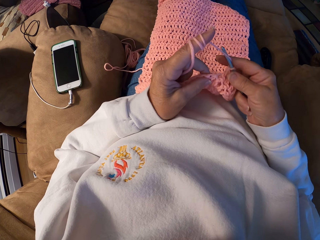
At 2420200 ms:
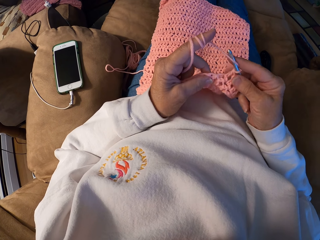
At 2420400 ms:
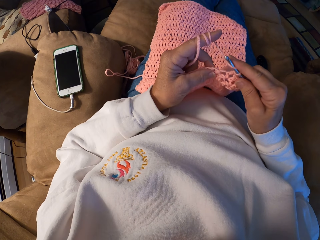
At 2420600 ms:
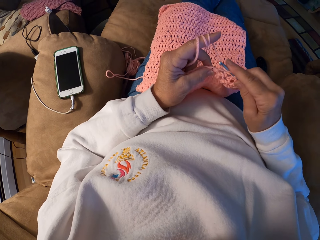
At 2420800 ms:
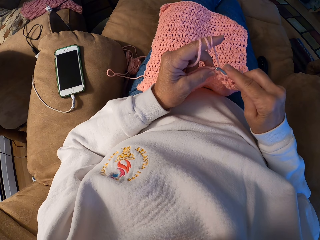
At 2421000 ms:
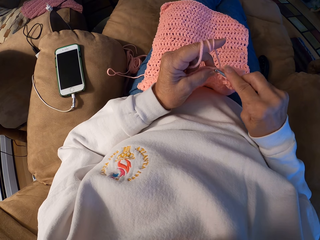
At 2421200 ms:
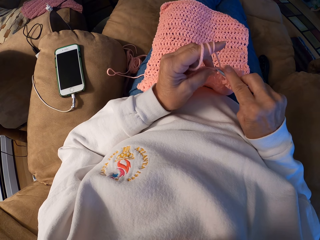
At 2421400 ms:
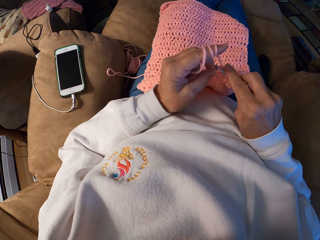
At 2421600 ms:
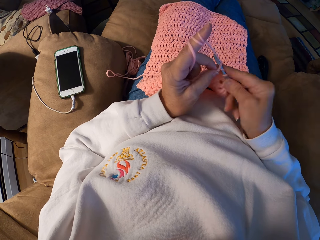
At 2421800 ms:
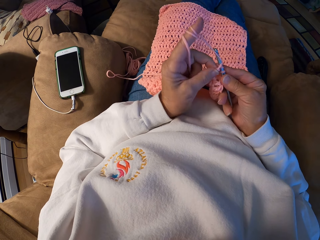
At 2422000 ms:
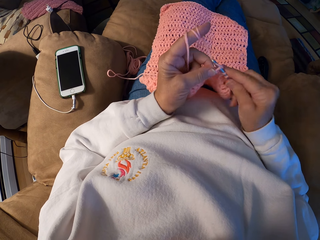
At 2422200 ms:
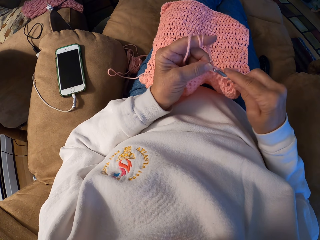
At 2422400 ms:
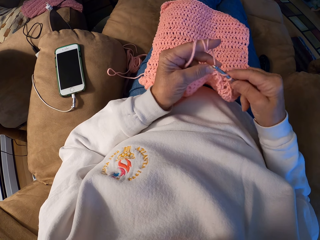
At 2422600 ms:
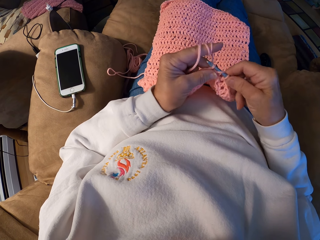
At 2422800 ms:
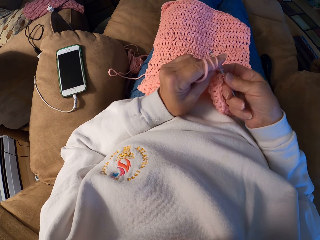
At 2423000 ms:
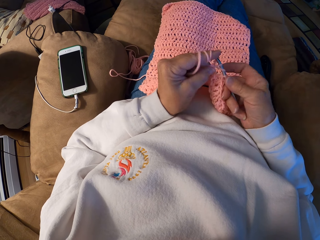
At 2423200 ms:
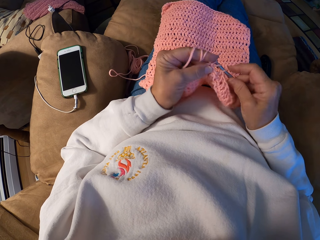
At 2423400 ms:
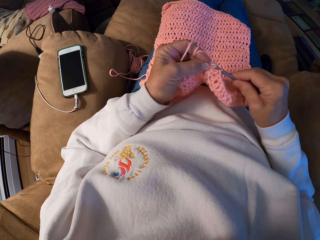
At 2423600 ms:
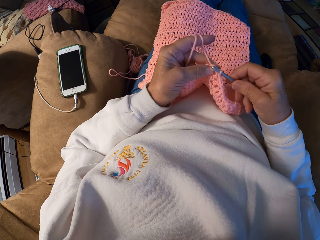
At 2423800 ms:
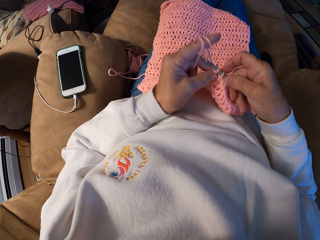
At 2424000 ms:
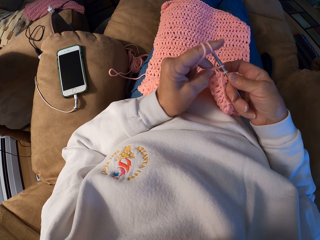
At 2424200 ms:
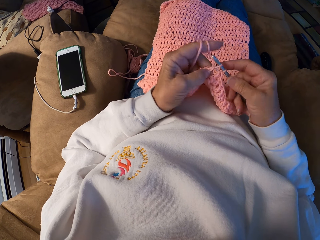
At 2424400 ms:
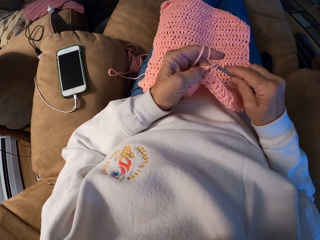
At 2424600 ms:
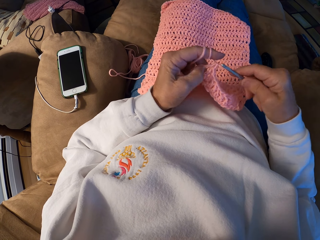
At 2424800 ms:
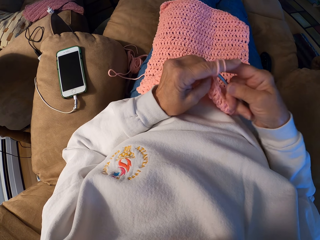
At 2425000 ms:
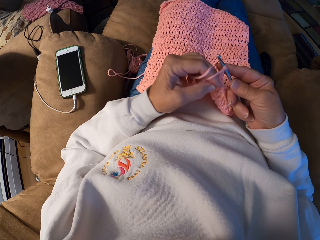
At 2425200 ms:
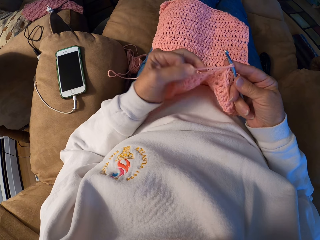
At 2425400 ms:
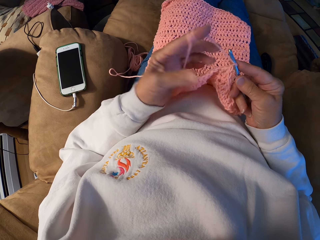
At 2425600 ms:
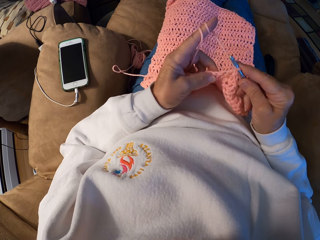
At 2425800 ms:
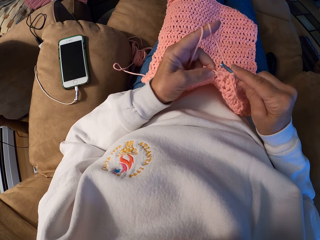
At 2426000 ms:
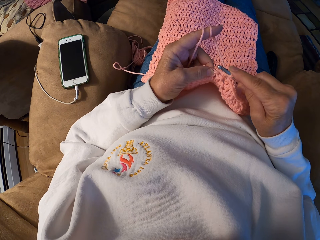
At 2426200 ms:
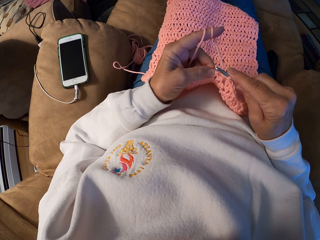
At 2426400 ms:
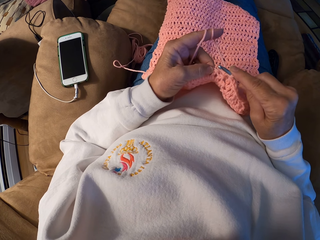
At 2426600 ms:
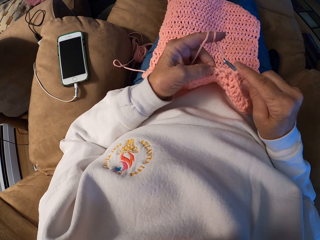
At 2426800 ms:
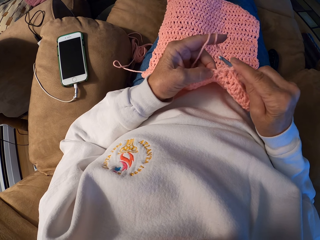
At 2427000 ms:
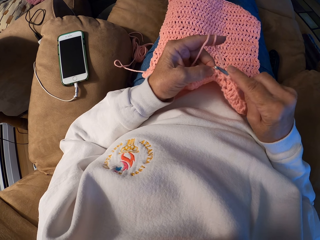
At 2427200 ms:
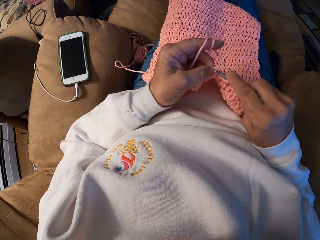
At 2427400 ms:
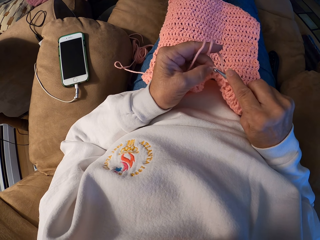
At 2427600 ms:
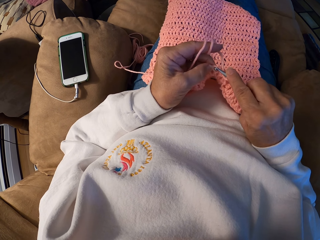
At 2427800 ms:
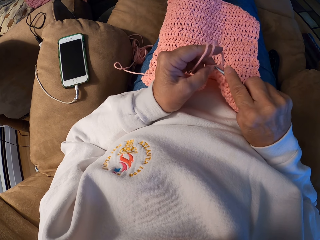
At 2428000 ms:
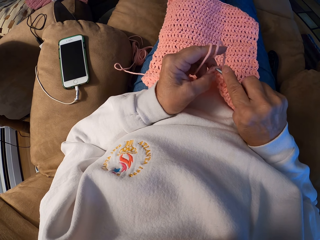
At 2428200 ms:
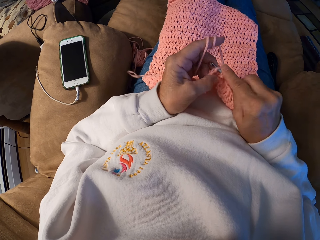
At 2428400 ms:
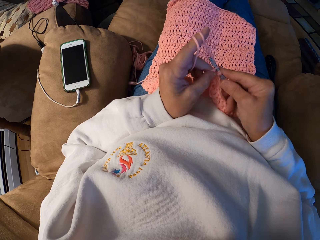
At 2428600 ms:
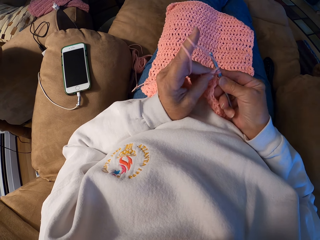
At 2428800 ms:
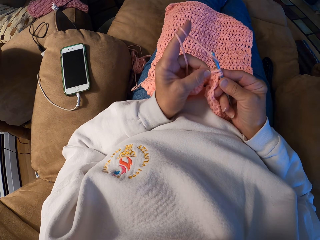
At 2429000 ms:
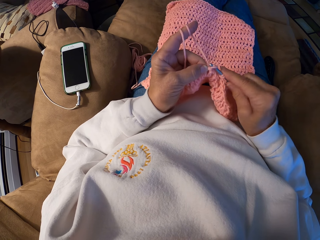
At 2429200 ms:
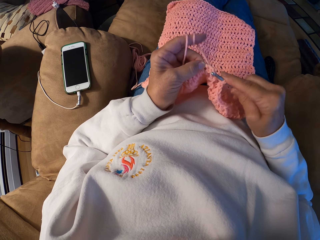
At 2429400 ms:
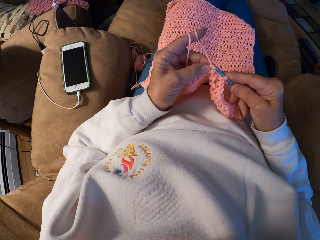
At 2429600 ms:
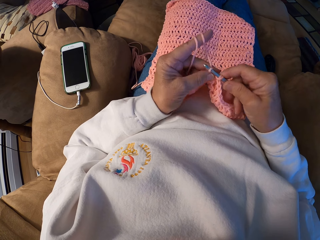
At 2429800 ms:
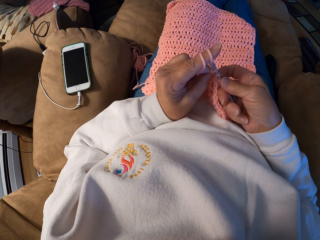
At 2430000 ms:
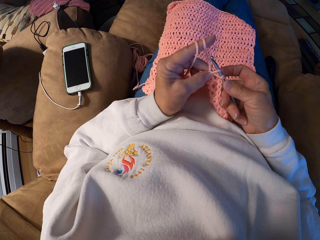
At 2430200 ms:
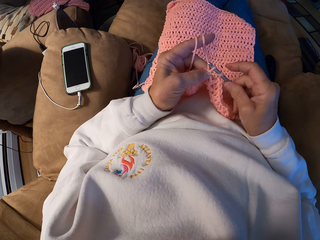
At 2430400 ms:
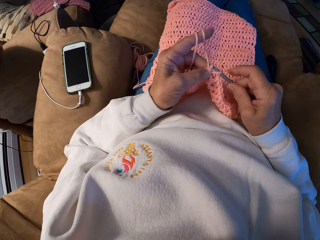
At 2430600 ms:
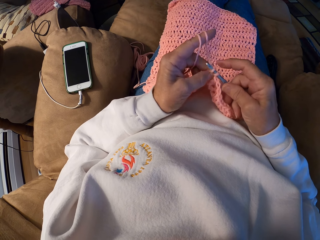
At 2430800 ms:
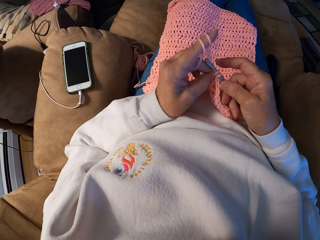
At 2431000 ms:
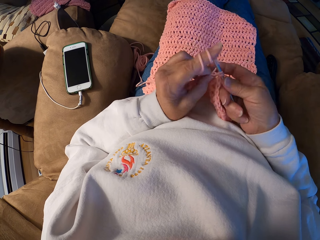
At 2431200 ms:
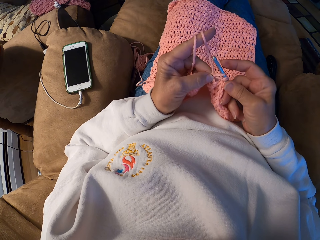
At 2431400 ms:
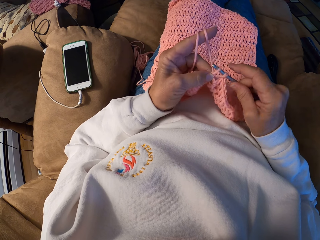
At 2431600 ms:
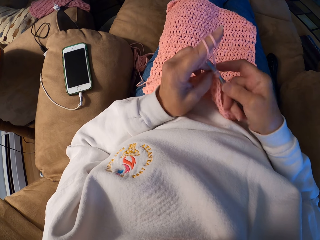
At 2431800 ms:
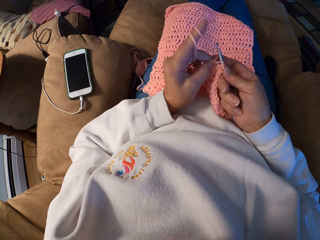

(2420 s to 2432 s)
The camera wearer crochets the yarn with the crochet hook. She winds the yarn with her left index finger. She crochets the yarn with the crochet hook.

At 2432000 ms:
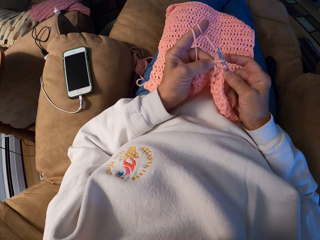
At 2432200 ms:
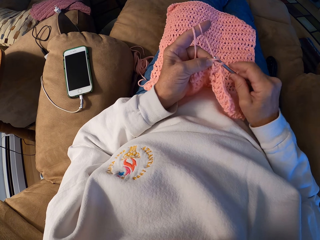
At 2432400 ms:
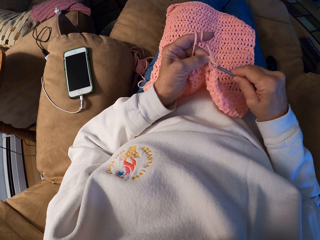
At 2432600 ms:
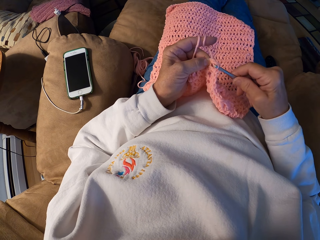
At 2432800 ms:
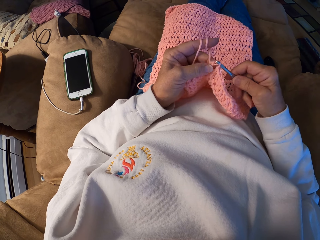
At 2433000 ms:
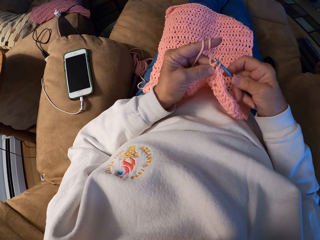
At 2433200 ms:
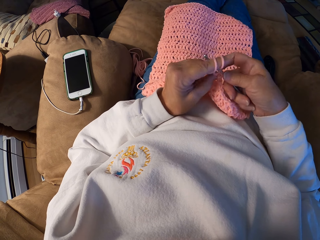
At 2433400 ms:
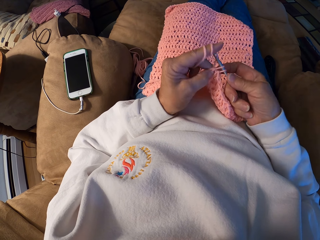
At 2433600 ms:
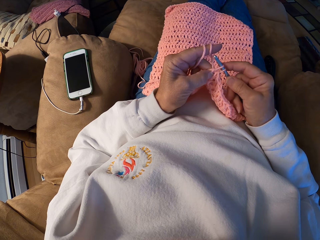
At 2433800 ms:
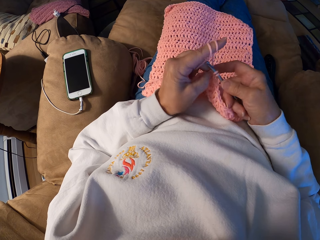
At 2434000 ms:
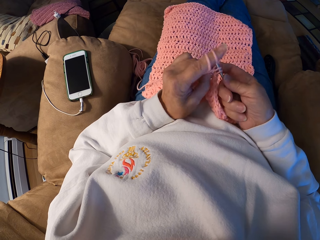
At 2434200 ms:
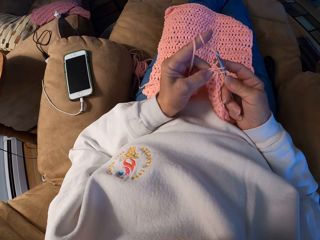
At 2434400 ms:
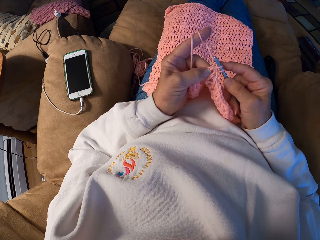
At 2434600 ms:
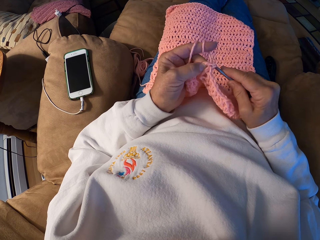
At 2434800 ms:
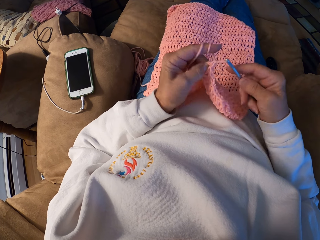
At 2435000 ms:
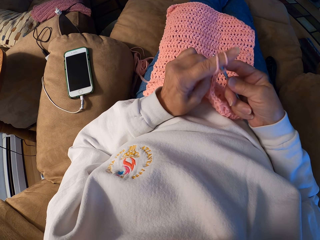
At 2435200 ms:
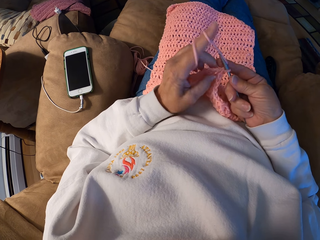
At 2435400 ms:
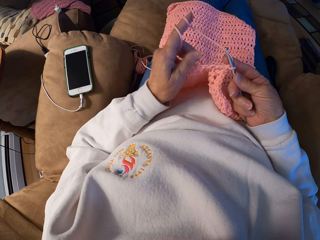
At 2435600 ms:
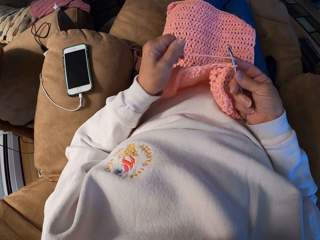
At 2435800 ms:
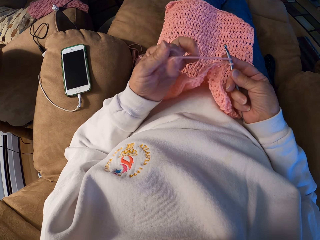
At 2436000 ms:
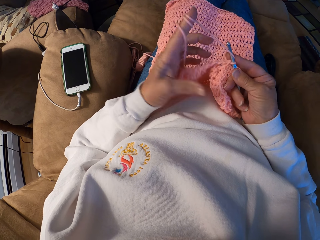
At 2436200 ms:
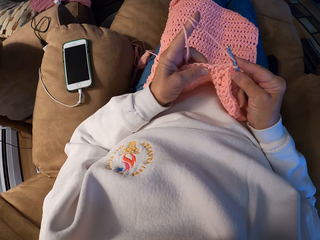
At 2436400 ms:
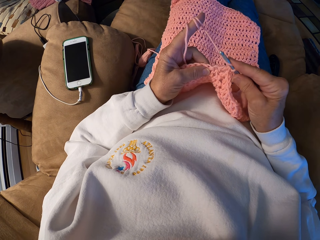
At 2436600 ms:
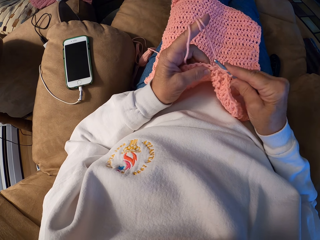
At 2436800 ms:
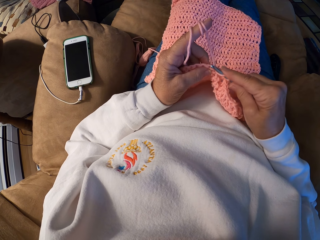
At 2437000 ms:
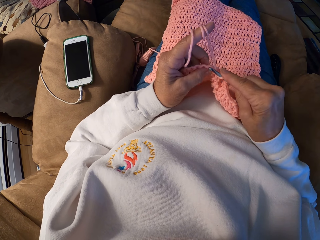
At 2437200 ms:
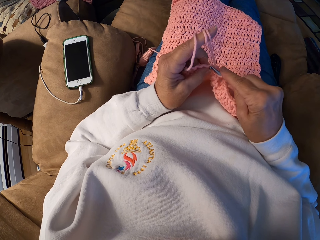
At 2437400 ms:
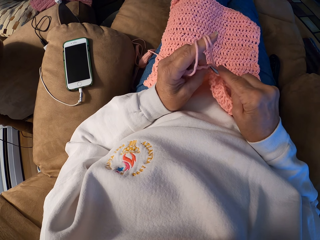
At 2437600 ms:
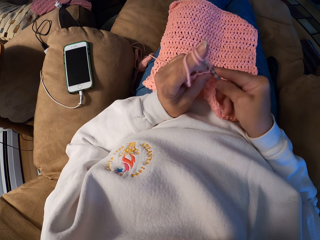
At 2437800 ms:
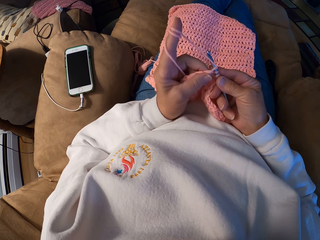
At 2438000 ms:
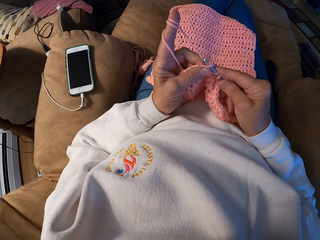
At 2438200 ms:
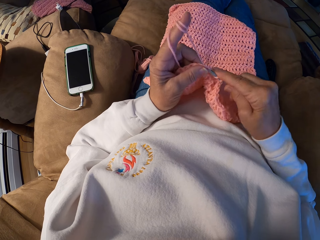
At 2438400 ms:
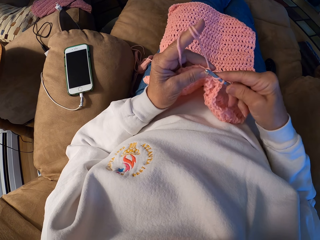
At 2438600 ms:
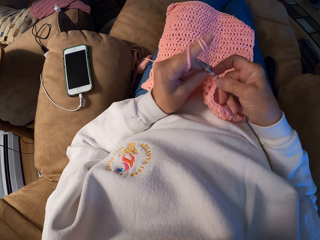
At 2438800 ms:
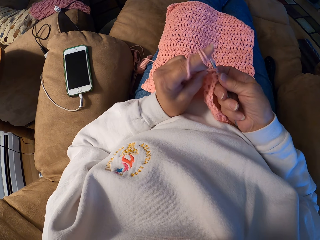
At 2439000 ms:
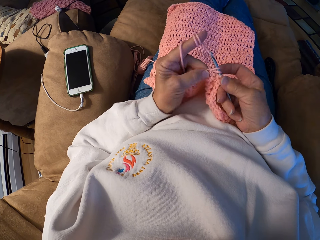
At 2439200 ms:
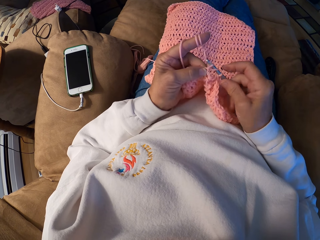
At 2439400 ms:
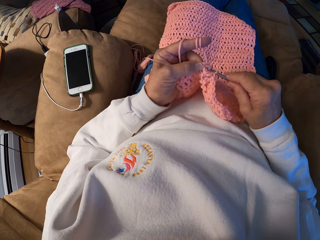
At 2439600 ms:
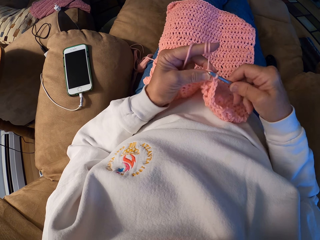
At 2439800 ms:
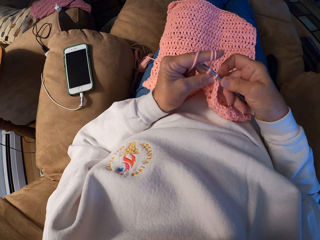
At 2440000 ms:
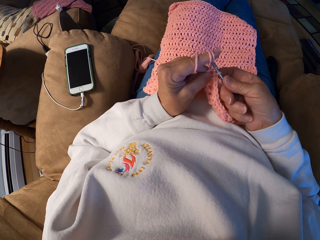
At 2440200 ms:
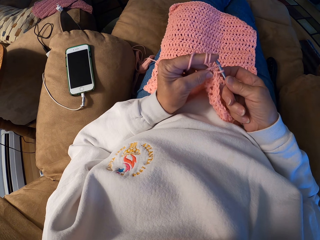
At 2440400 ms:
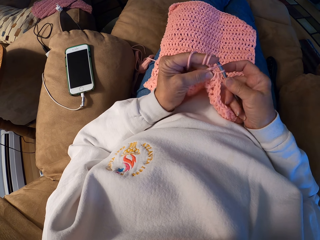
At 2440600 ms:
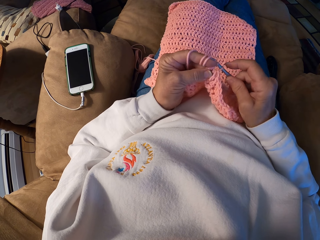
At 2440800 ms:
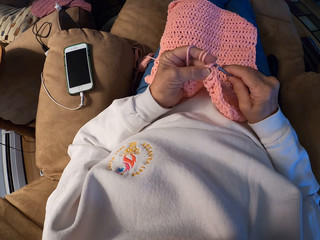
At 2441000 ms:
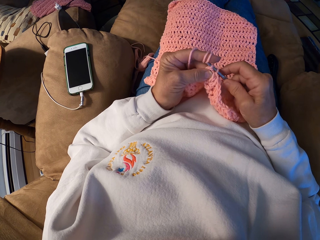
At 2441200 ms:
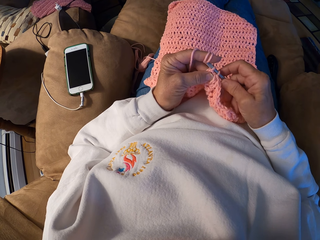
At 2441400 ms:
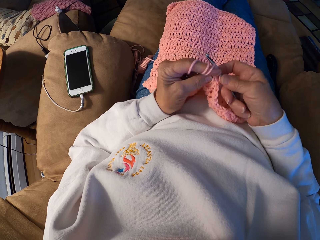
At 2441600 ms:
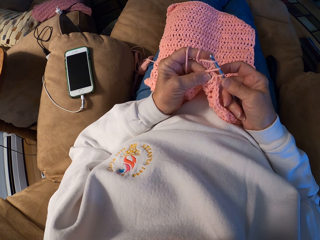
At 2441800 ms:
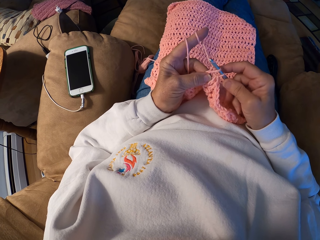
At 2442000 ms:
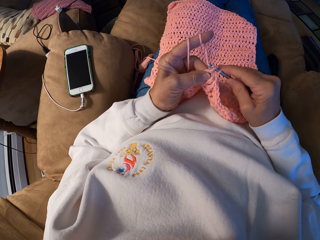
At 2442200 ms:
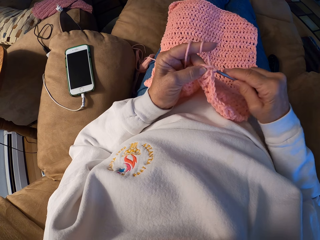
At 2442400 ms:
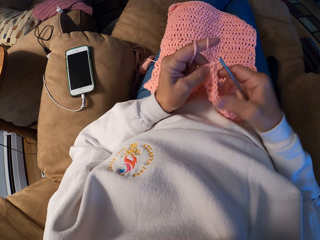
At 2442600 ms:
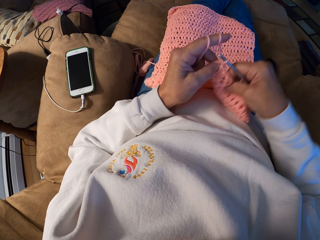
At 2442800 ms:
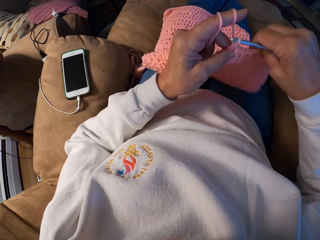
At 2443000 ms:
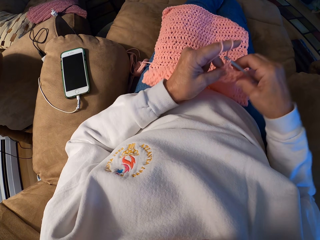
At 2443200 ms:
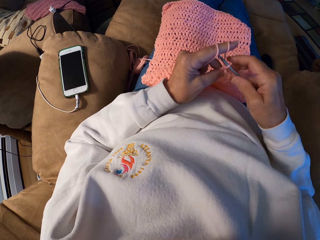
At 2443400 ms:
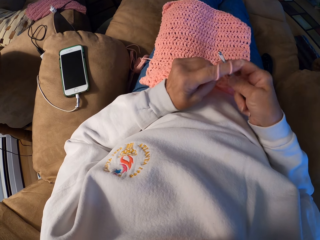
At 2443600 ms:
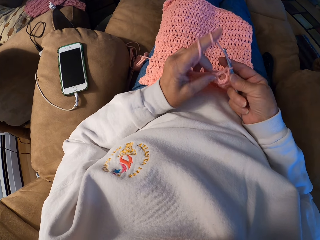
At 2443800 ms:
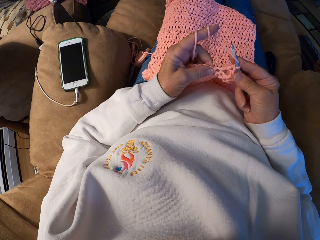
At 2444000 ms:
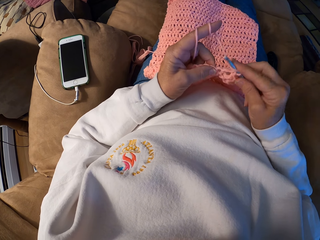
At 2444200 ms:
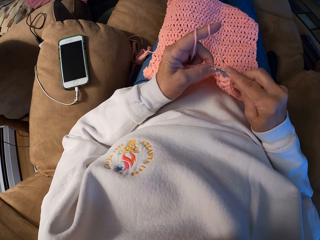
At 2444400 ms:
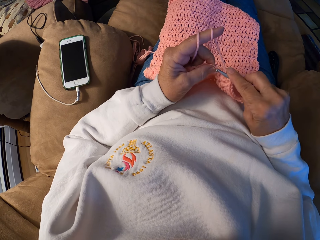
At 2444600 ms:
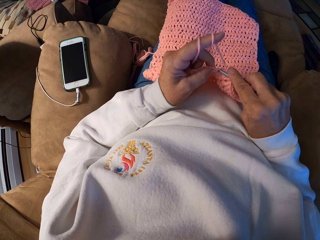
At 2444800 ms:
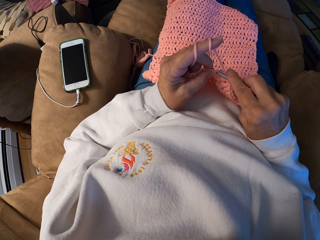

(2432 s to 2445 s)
The camera wearer winds the yarn with her left index finger. She crochets the yarn with the crochet hook. She touches the crochet with her right hand.
